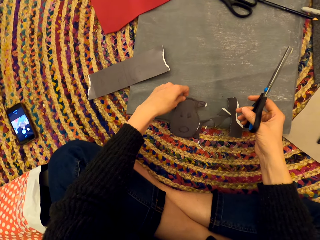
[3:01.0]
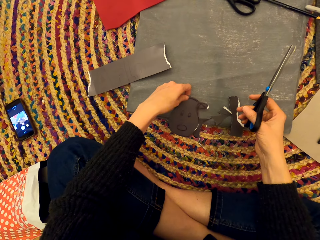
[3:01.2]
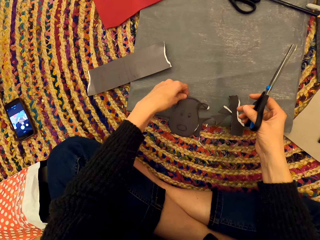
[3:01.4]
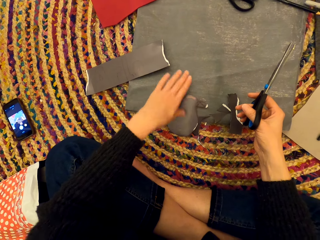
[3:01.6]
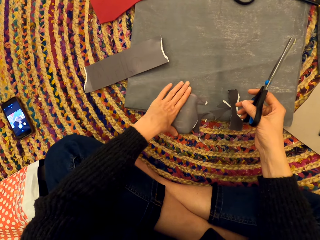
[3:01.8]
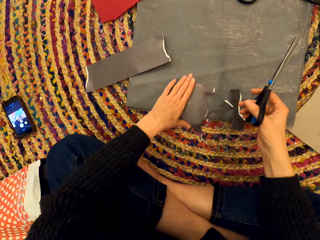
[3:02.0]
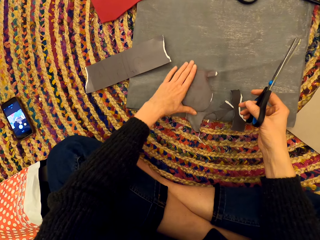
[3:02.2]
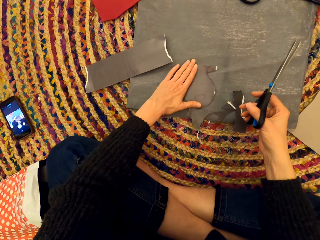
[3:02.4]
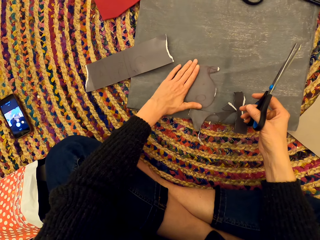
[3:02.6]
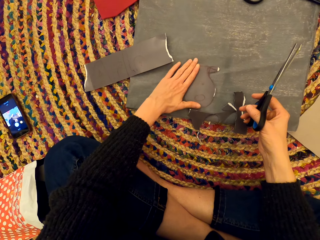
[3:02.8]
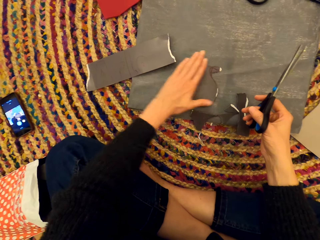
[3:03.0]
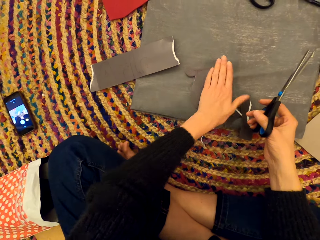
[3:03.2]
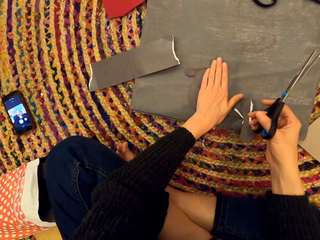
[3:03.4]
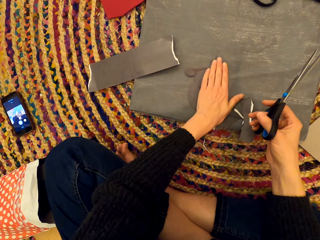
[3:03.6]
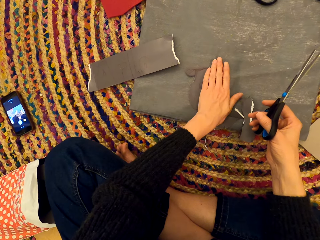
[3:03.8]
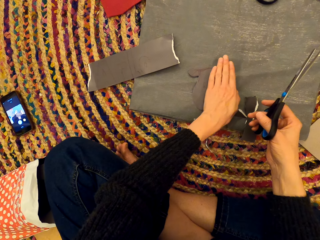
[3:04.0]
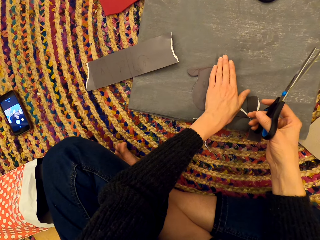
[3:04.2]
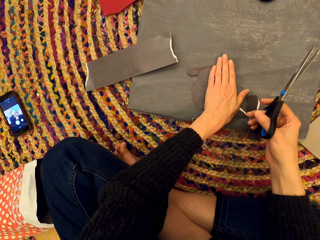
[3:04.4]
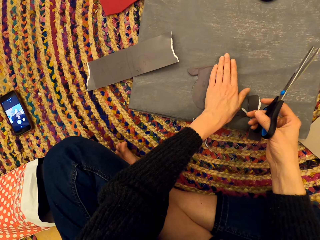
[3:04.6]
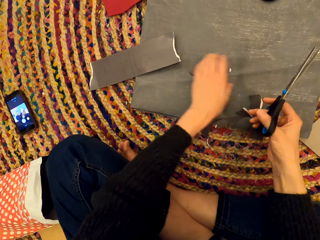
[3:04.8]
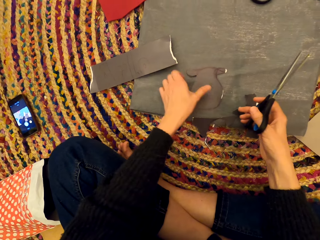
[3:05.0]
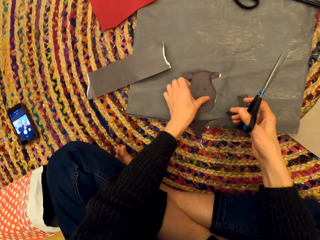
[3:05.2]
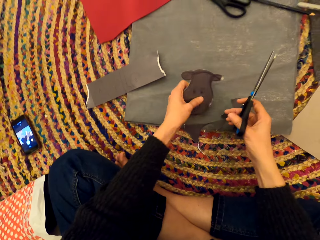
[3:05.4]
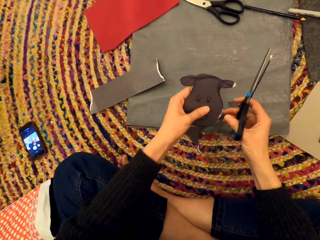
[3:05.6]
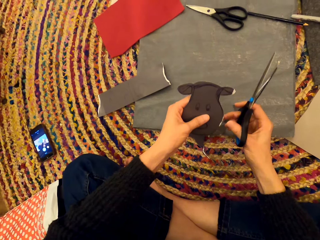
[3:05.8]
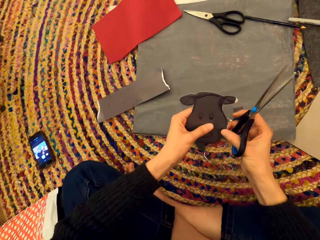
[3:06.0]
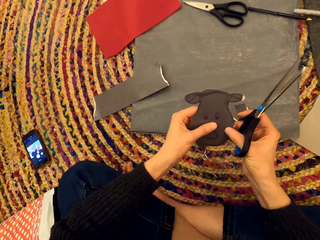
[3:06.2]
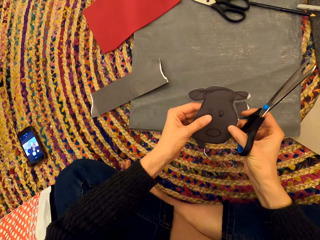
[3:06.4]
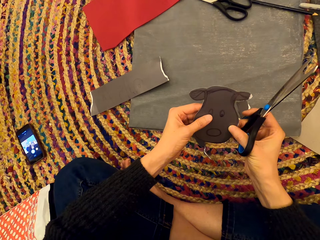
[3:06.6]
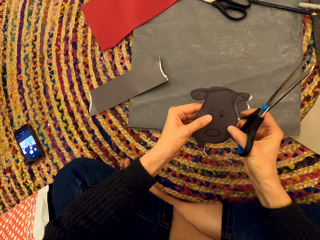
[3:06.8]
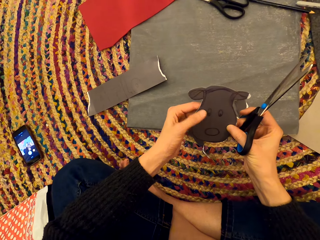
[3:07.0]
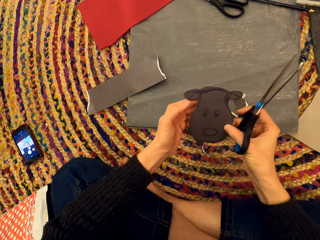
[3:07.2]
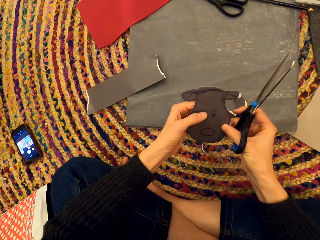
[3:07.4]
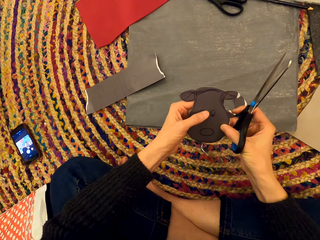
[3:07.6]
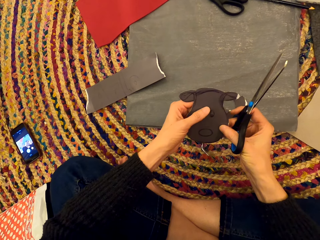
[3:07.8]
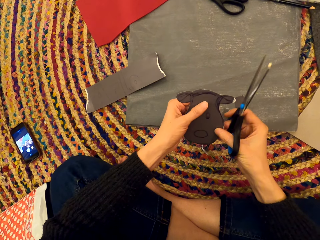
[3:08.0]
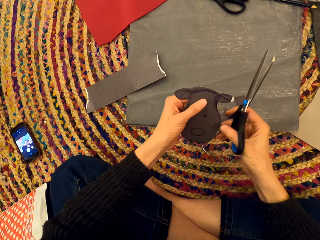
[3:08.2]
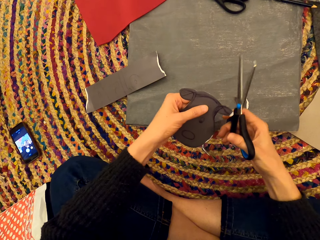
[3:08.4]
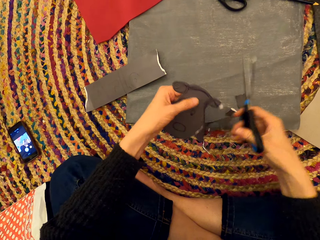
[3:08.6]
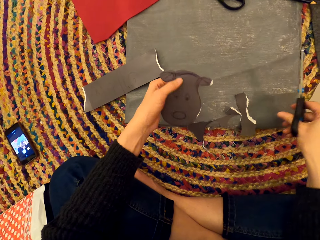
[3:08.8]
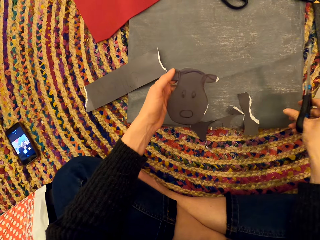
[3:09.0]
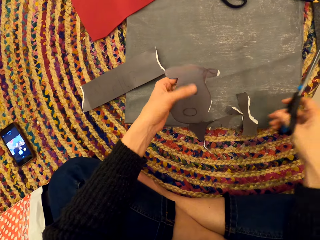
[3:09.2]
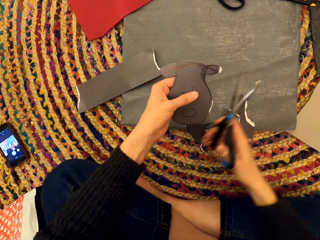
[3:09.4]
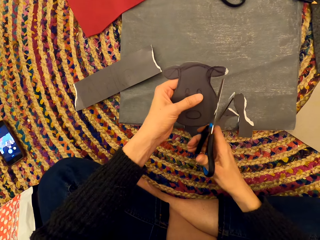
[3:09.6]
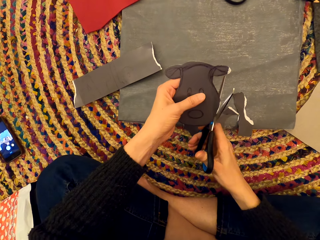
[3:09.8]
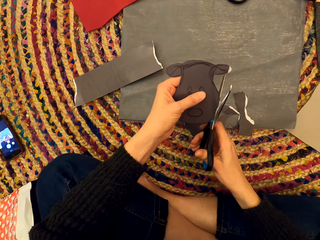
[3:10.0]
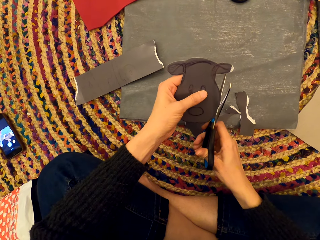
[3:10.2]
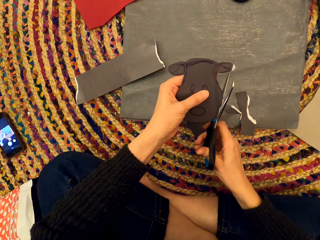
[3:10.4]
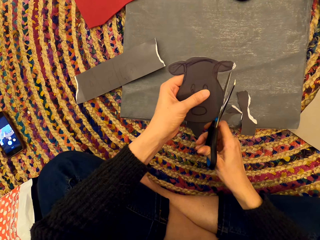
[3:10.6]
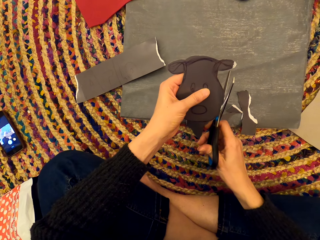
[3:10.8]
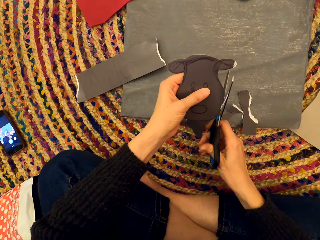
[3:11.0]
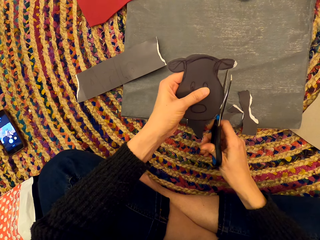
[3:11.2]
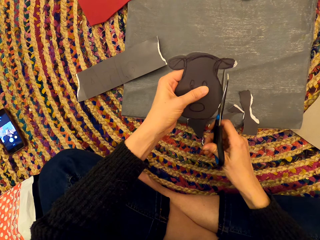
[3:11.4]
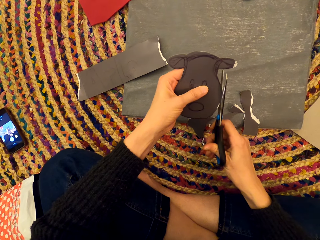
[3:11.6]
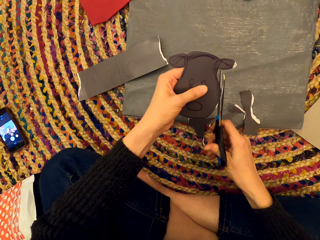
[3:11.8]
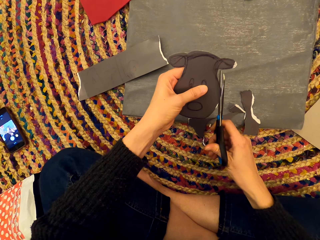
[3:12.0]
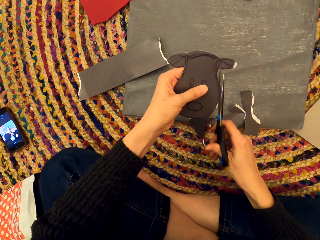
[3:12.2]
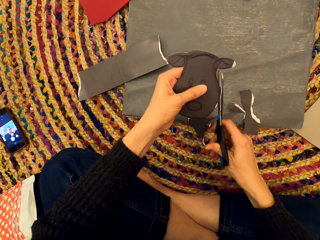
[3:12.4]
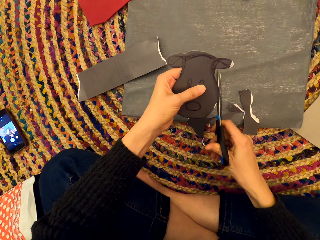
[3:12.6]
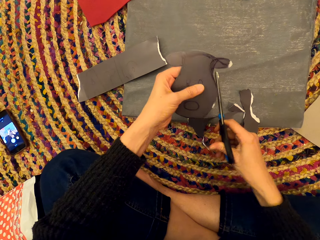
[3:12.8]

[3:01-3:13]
The camera wearer drops the shaped paper. They move the paper. They hold the shaped paper. They pick up the shaped paper. They cut the paper into shape.

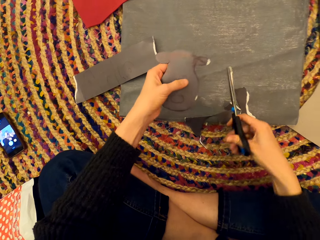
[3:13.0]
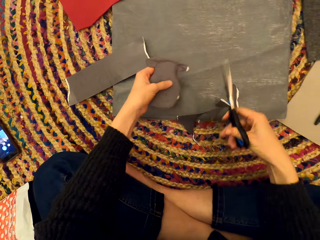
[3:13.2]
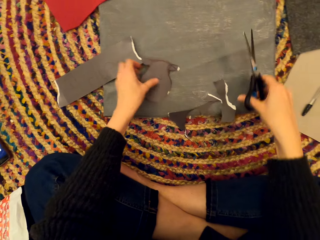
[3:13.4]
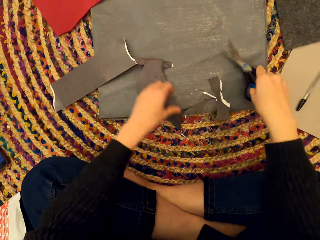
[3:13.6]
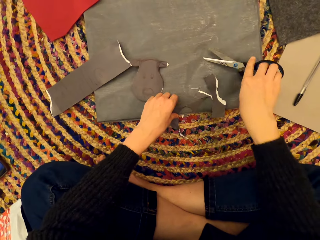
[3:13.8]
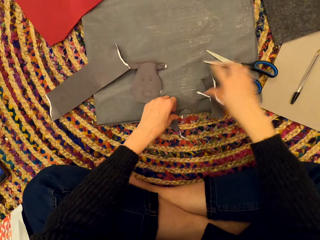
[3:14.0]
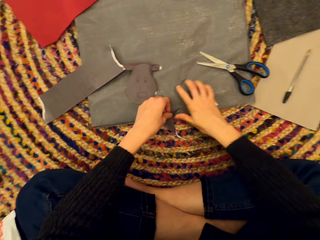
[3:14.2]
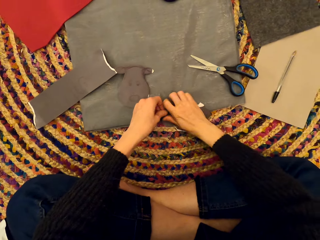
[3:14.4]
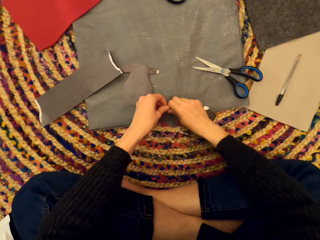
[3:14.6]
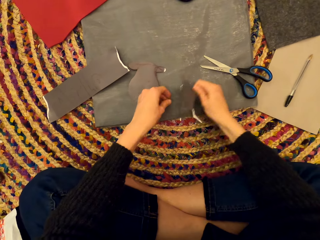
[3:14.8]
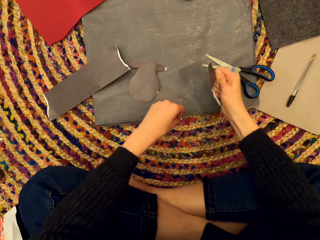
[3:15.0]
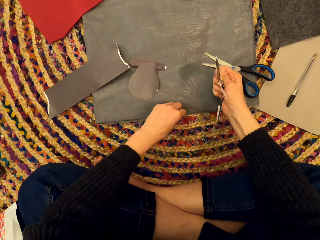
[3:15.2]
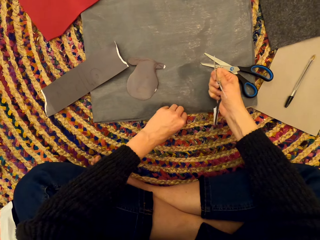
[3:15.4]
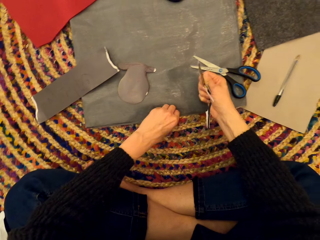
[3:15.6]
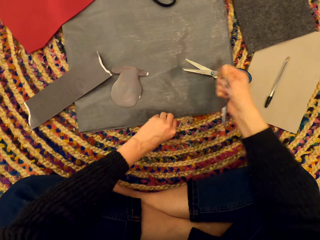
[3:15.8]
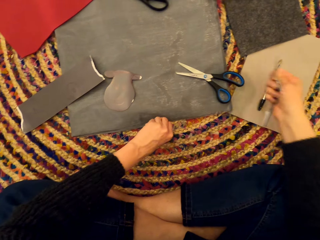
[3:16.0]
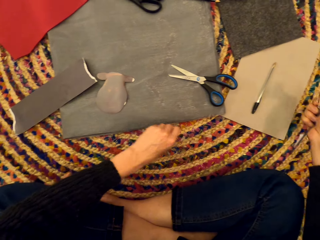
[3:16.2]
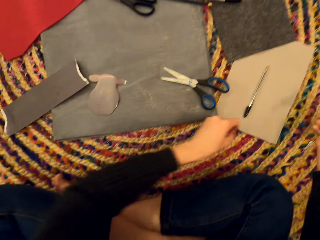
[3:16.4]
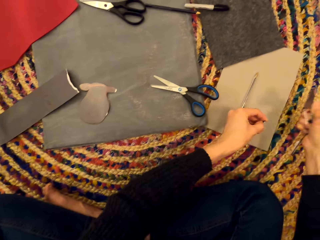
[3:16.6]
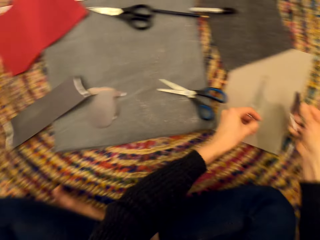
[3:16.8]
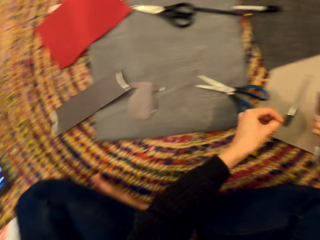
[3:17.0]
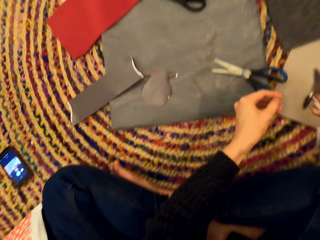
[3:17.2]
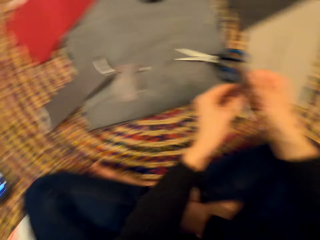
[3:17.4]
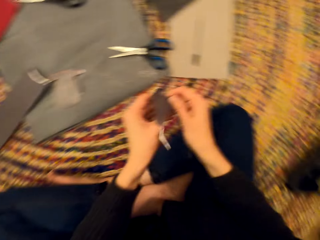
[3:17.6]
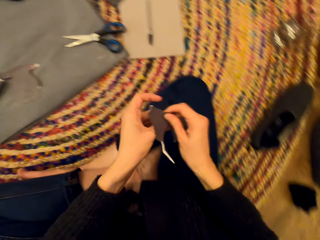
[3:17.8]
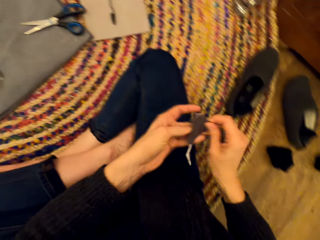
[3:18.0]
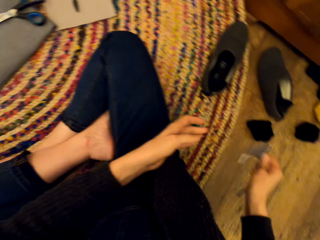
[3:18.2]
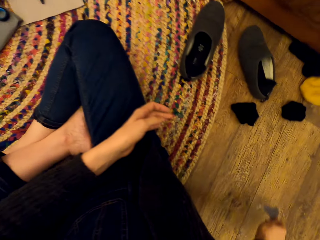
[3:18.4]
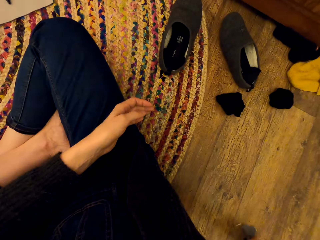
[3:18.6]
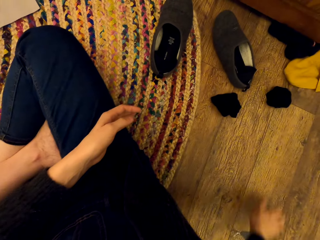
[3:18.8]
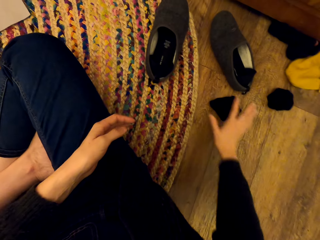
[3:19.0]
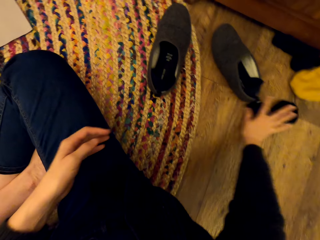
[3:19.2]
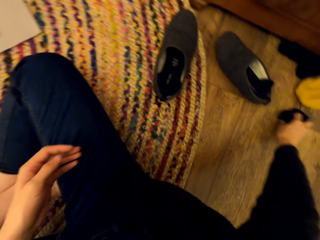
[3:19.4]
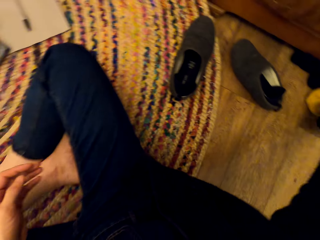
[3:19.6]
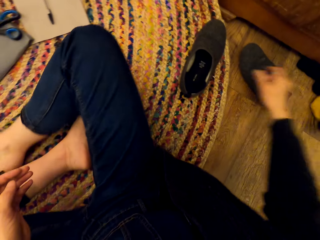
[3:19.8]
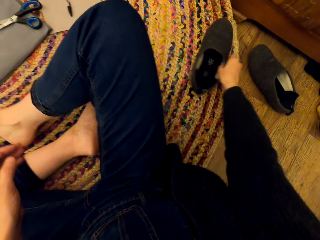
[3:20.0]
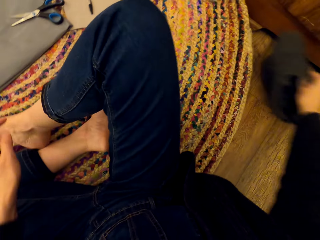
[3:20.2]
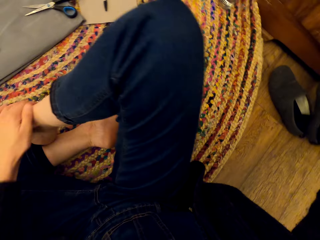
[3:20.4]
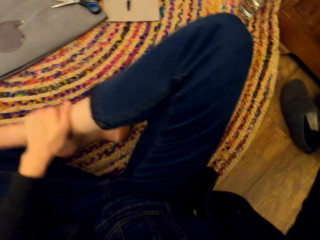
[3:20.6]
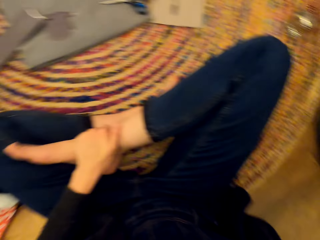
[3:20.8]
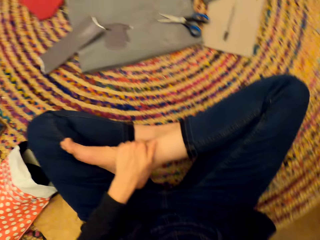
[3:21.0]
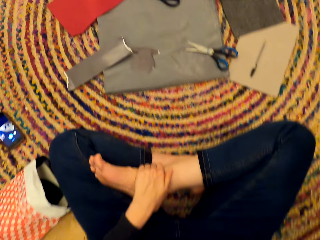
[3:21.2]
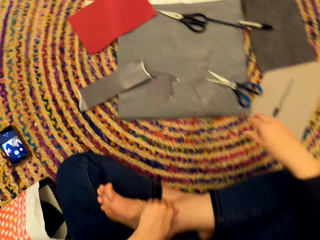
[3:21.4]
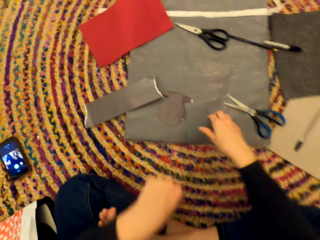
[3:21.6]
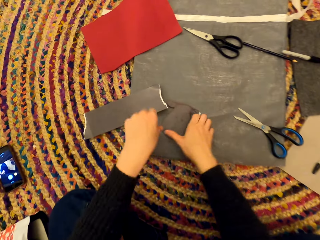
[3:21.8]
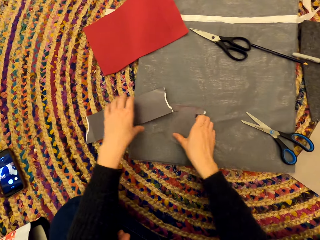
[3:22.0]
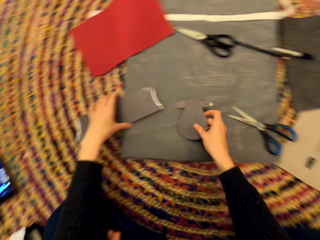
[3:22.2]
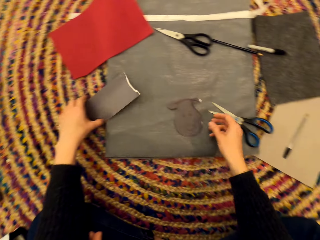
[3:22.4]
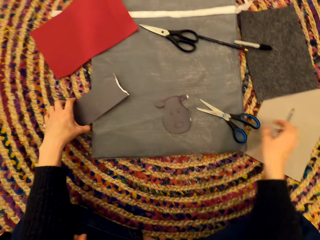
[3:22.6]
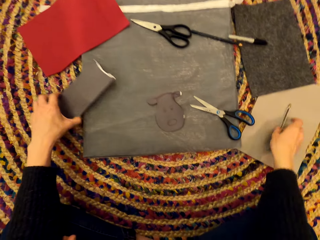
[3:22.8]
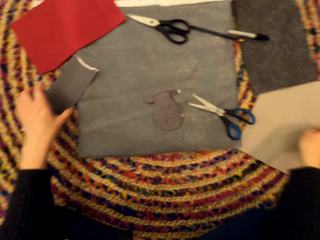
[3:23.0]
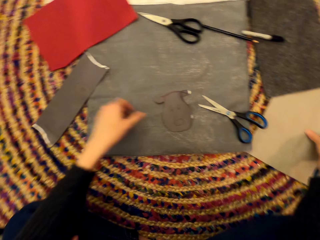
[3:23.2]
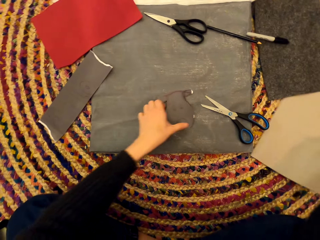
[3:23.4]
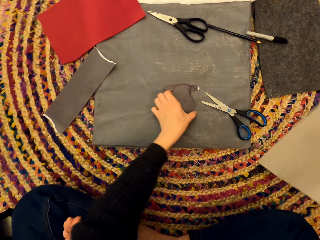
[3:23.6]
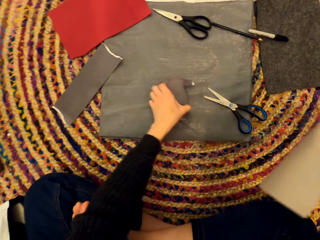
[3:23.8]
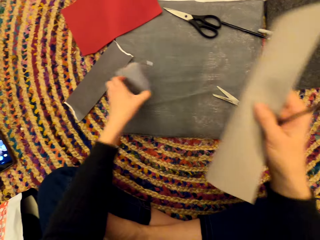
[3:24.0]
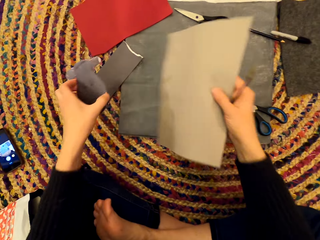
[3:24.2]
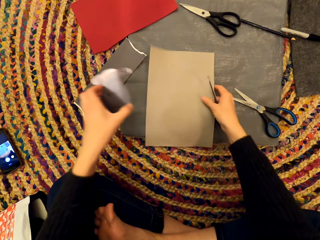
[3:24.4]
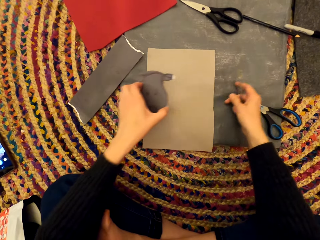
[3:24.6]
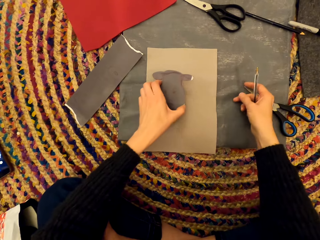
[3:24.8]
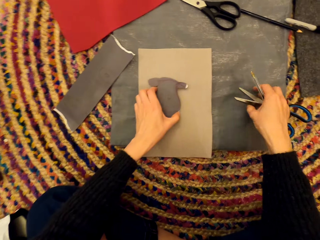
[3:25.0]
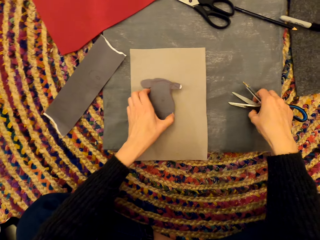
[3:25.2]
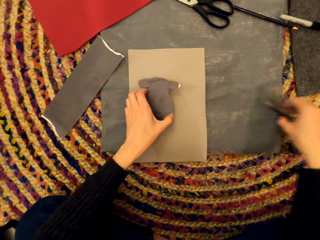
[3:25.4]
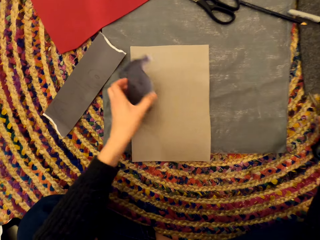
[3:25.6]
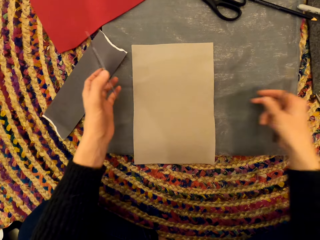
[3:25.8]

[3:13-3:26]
The camera wearer drops the paper. They drop the scissors. They pick up the paper. They drop the paper. They move the socks. They move the shoes. They move the legs. They pick up the paper. They pick up the pen. They pick up the paper. They drop the paper. They drop the paper art.
